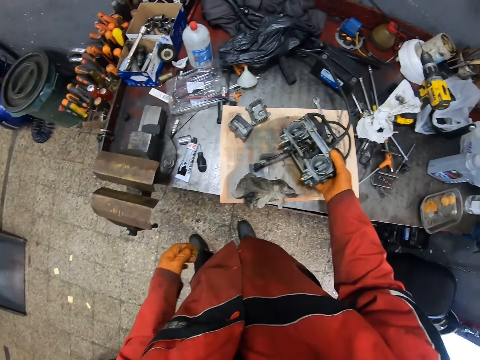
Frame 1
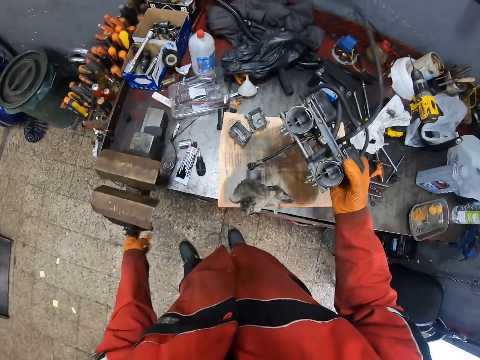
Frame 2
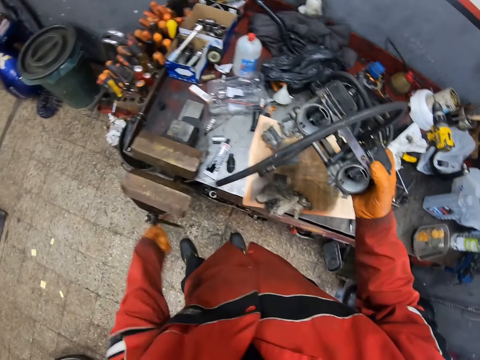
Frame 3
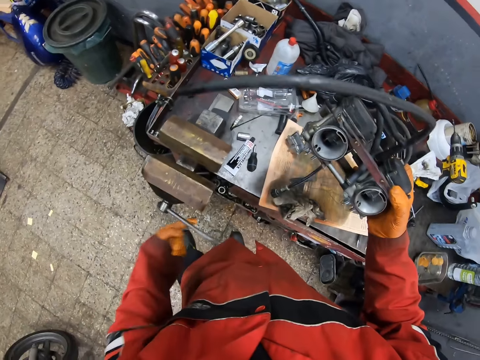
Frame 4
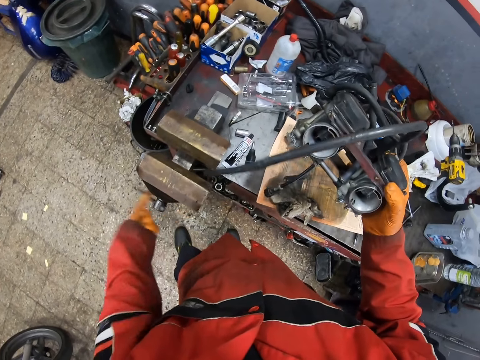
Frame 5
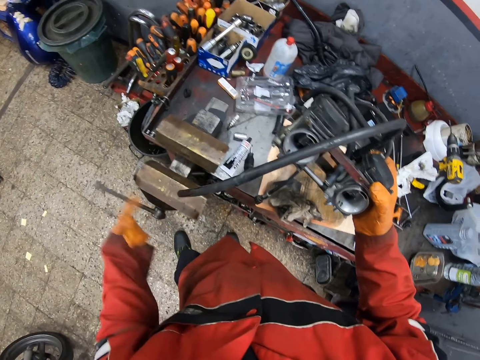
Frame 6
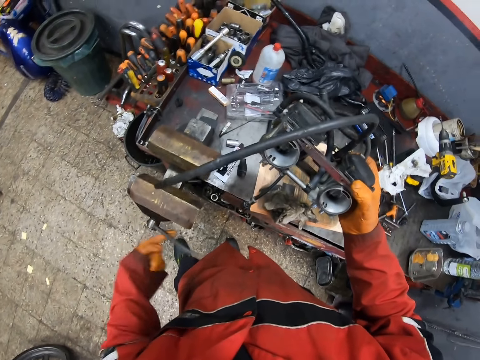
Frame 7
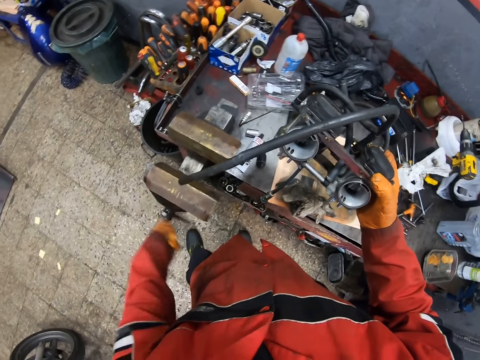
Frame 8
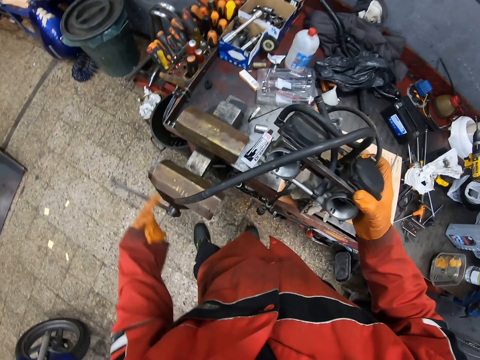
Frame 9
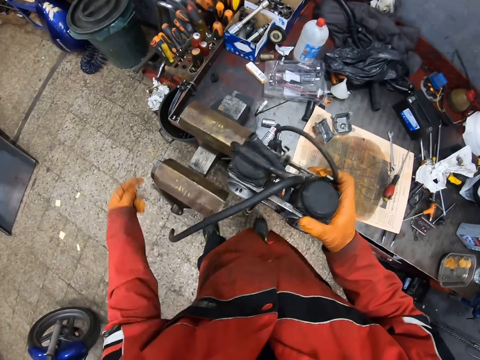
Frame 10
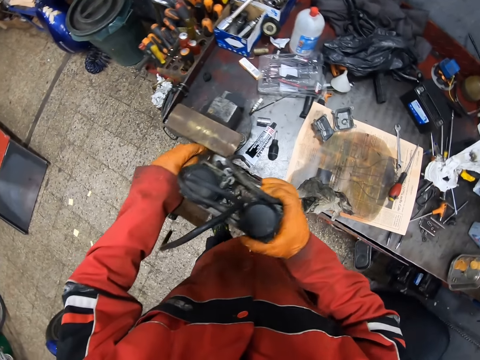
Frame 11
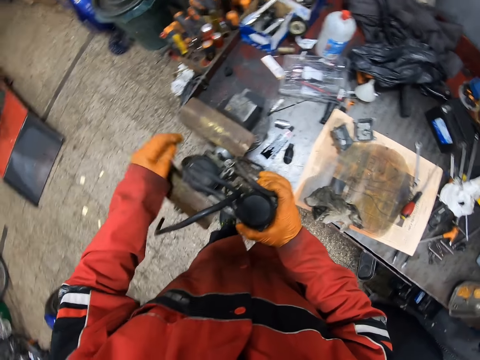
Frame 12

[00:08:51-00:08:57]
The camera wearer rolls the clamp with his gloved left hand. He takes something. He places the engine on the clamp with both gloved hands.

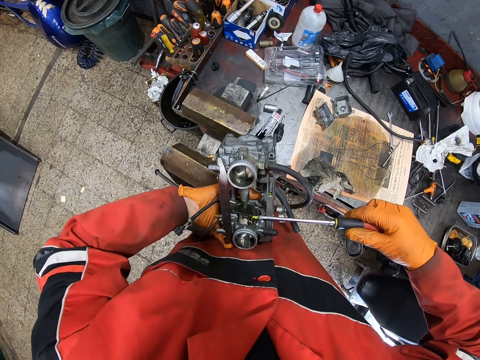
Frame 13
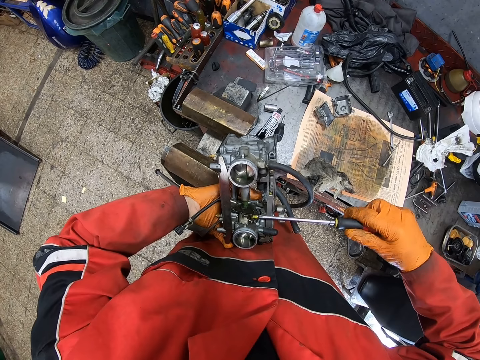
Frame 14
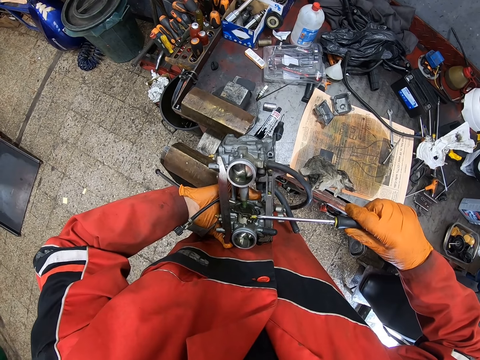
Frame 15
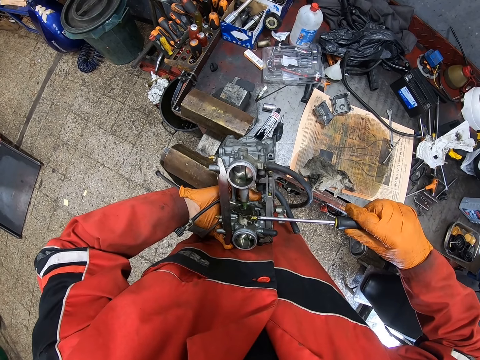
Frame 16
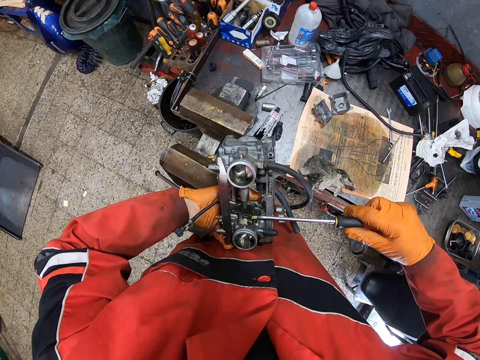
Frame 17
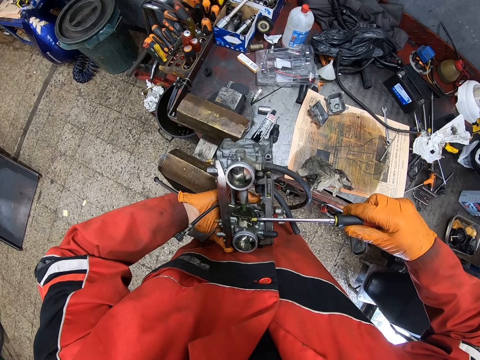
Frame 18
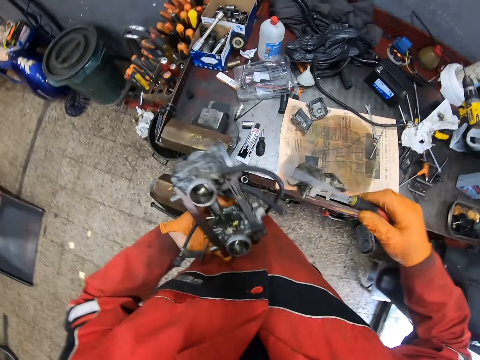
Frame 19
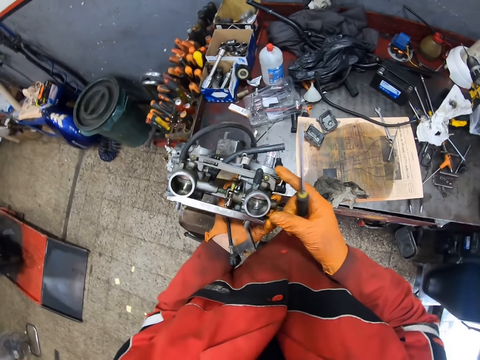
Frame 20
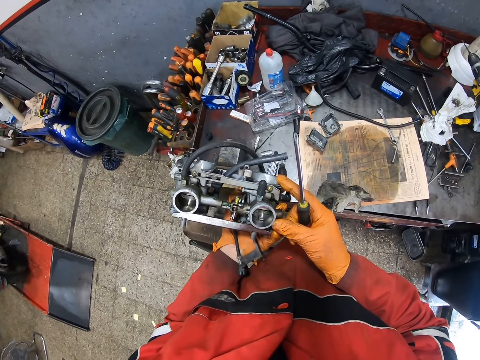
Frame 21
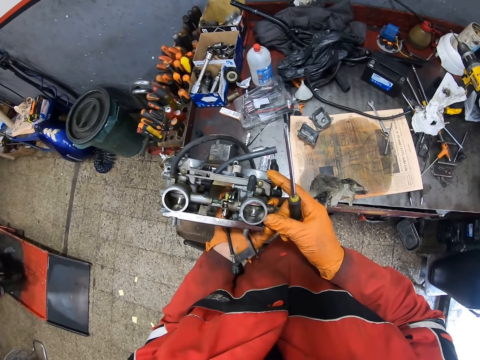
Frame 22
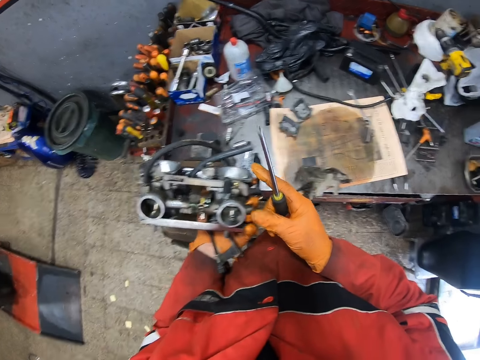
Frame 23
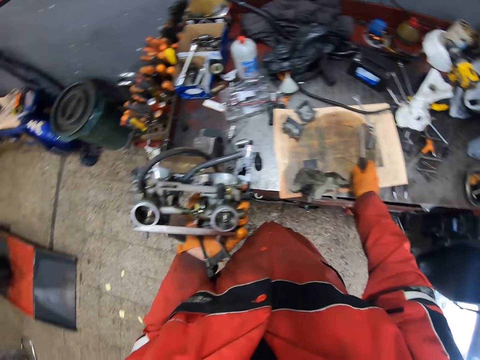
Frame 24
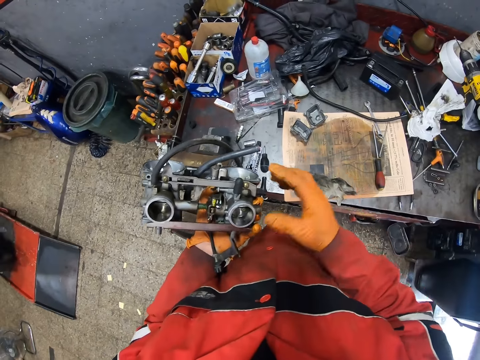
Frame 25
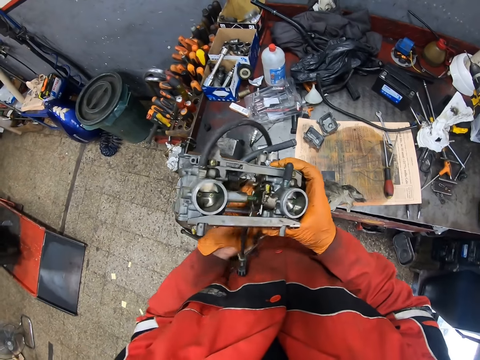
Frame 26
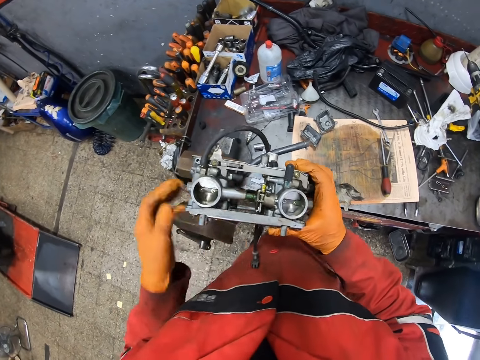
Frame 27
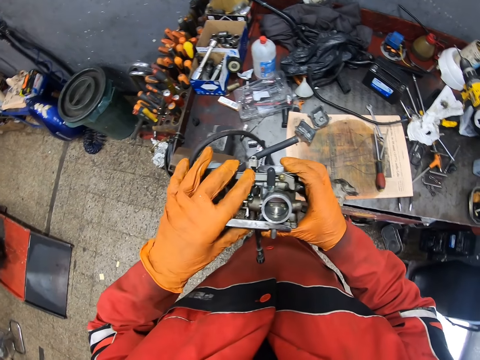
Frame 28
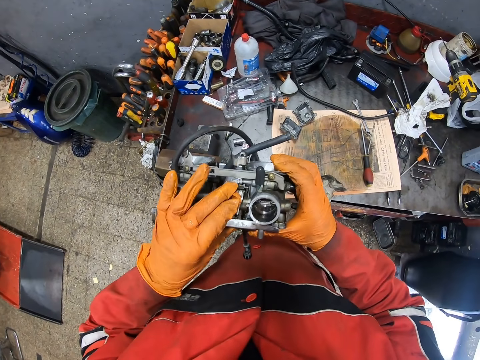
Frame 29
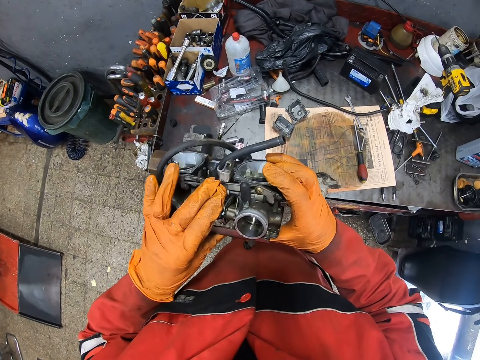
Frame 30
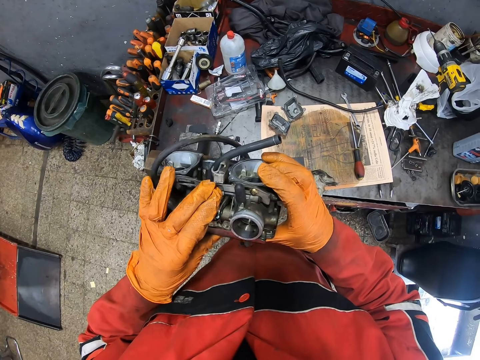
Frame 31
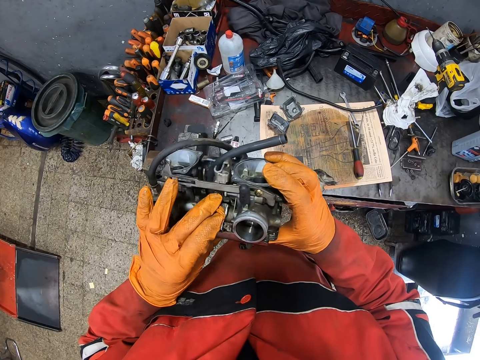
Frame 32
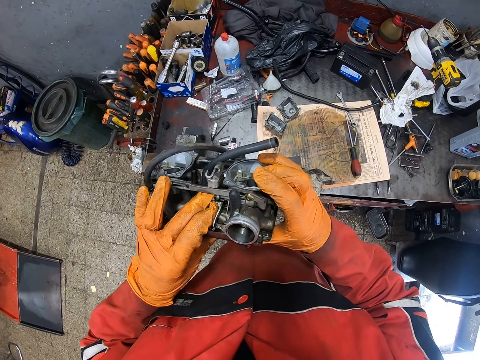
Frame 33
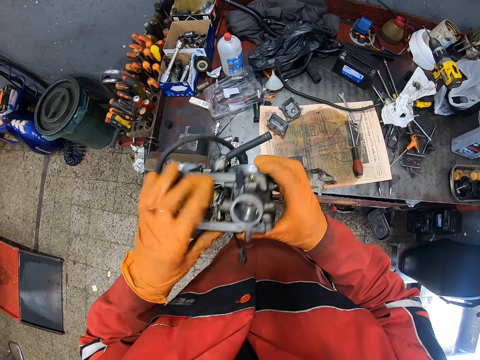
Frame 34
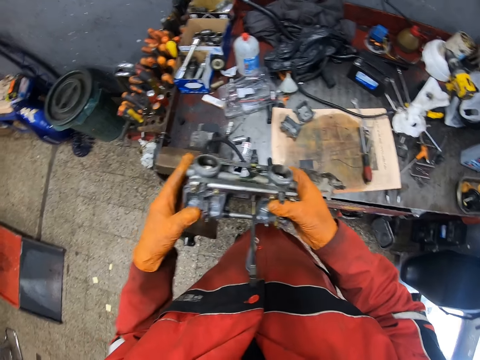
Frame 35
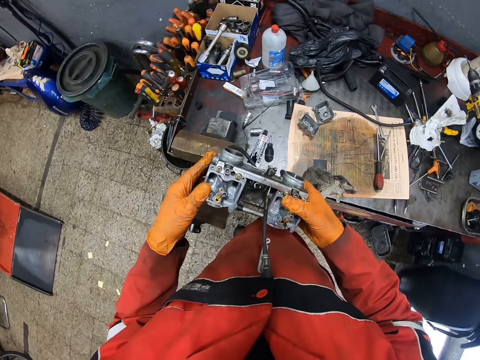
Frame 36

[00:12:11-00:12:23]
The camera wearer drops the screwdriver in his gloved right hand on the workshop table. He turns a bolt.

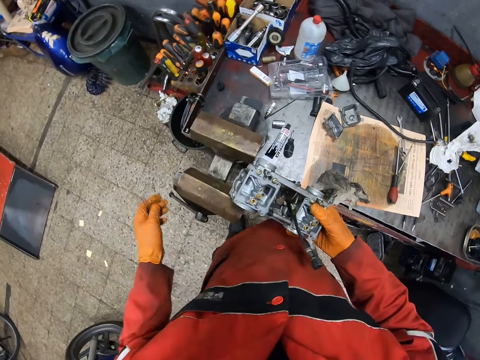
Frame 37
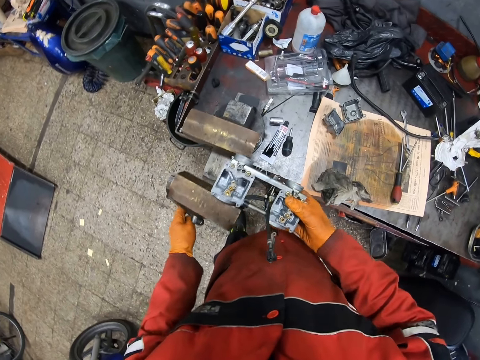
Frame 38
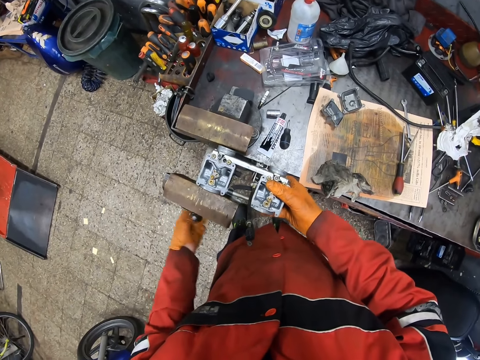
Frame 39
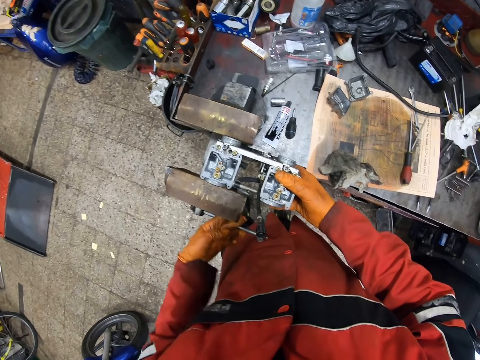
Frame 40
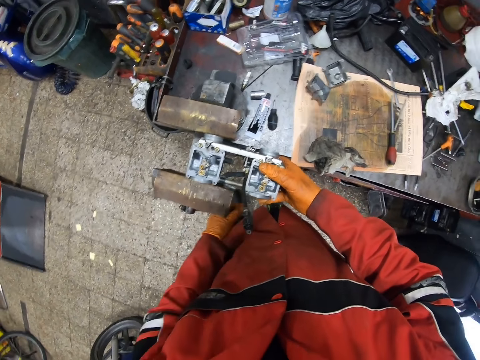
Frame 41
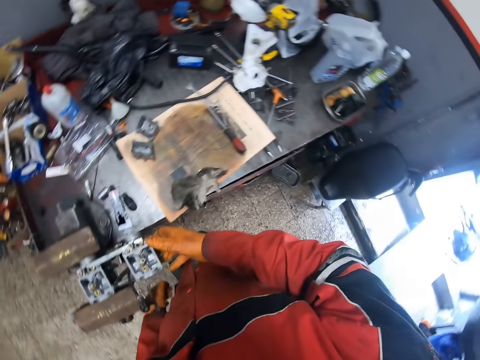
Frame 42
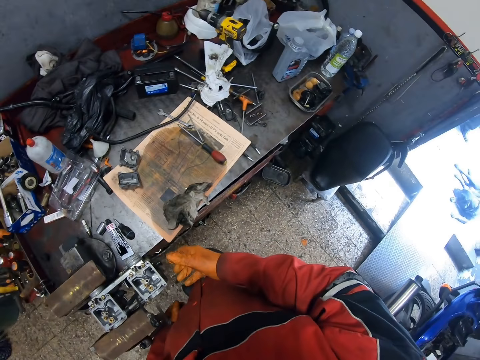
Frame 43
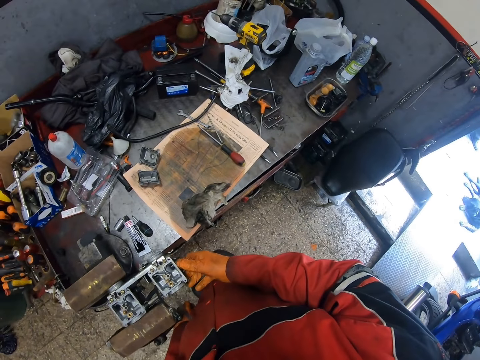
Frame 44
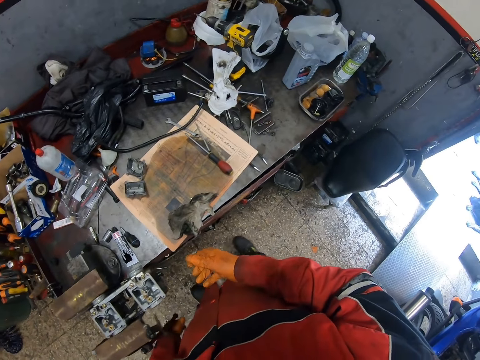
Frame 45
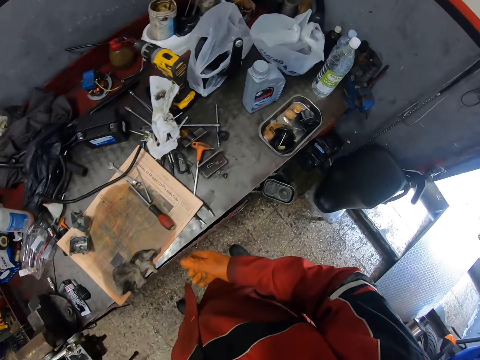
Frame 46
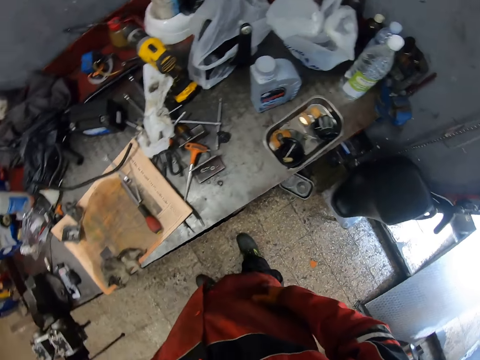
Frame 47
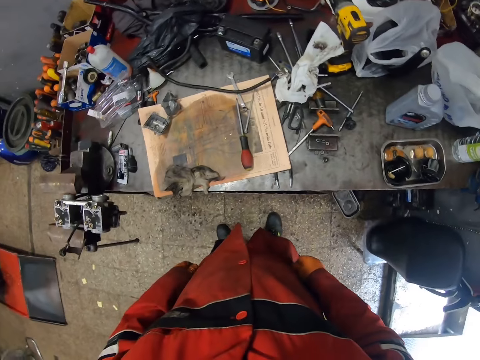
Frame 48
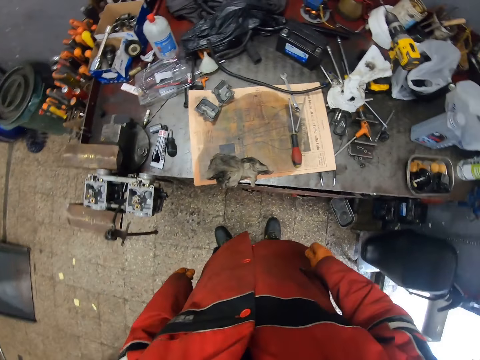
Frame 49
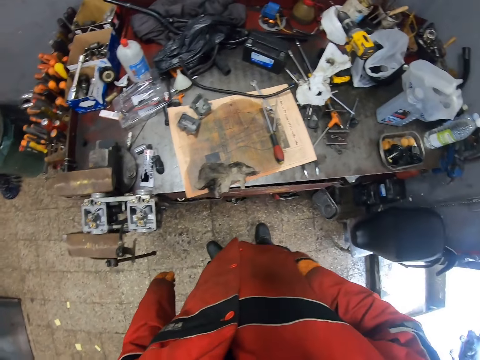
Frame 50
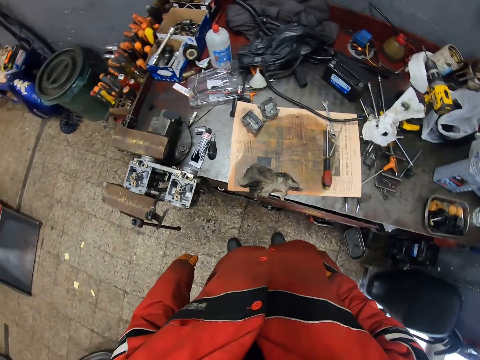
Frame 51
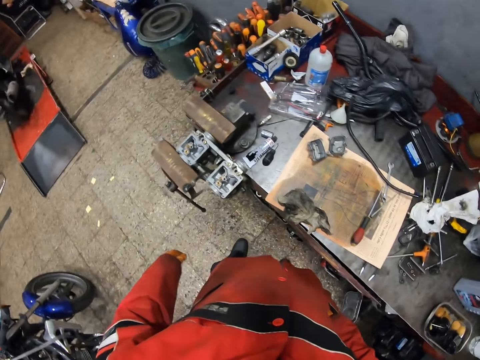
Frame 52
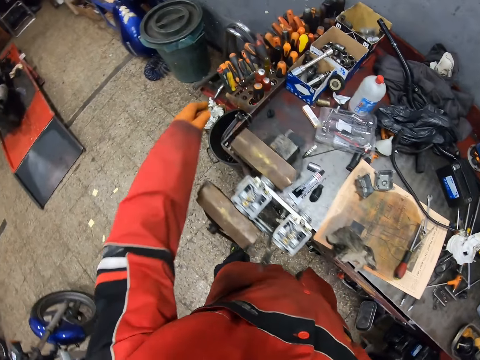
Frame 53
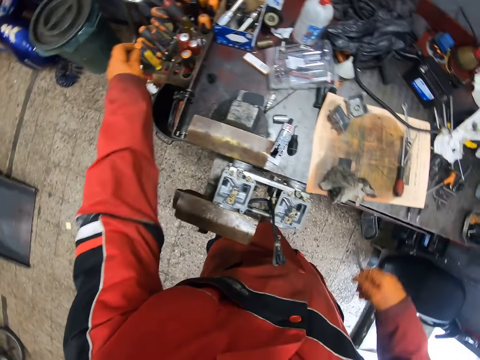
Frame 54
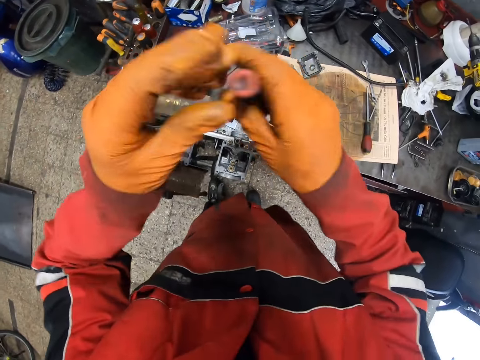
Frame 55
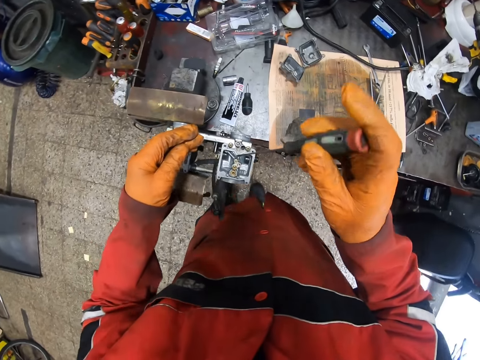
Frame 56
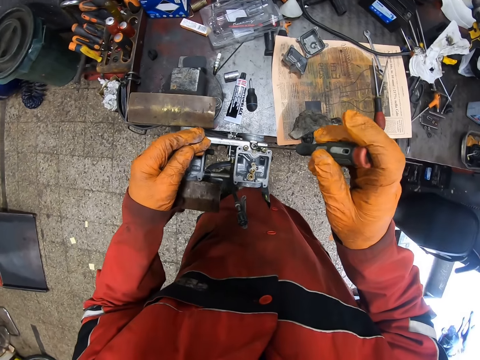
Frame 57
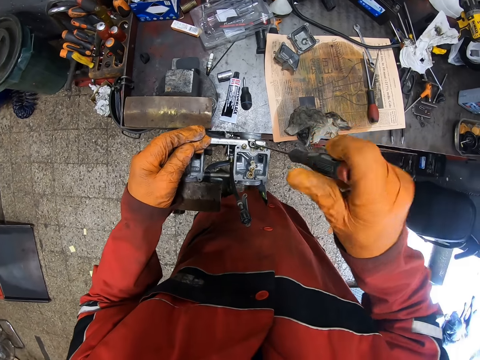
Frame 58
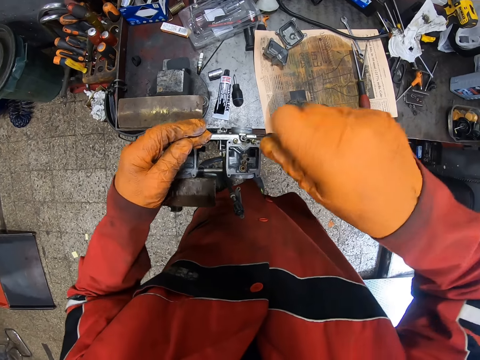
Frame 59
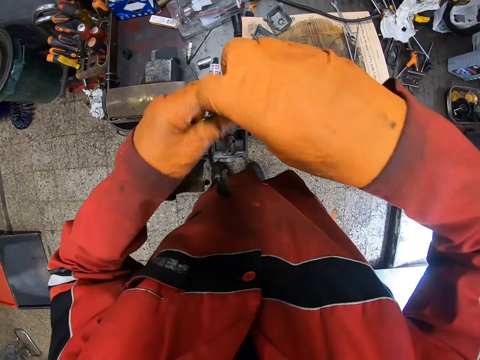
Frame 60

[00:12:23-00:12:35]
The camera wearer fixes the clamp on the workshop table with both gloved hands. He tightens something on the machine. He looks around. He puts his hand in the pocket. He picks up a screwdriver from the workshop table with his gloved left hand. He loosens a bolt in the workshop table clamp with the screwdriver in both gloved hands.
